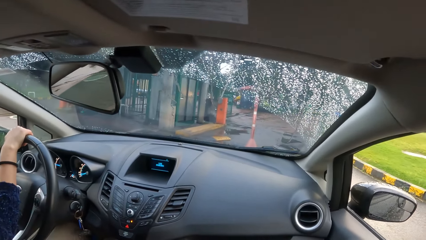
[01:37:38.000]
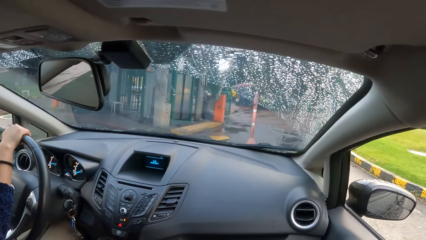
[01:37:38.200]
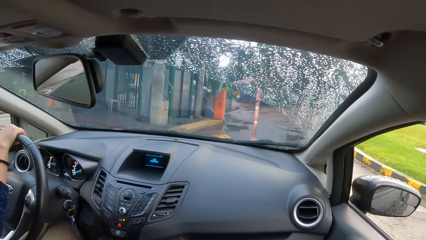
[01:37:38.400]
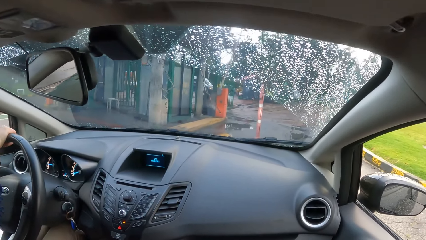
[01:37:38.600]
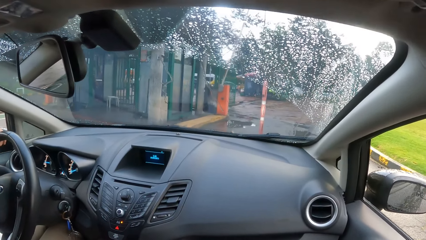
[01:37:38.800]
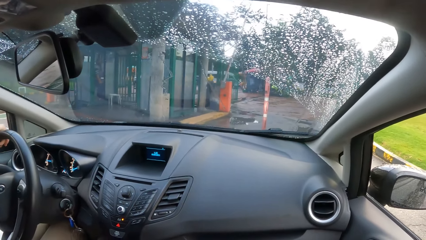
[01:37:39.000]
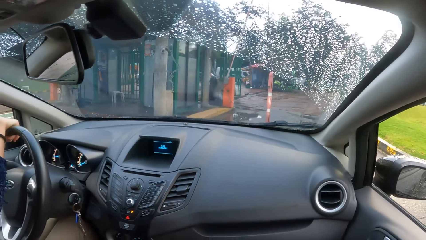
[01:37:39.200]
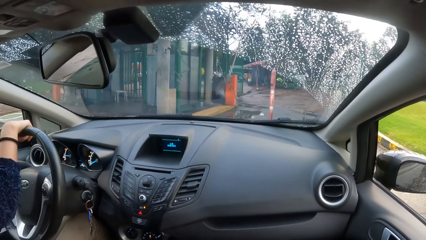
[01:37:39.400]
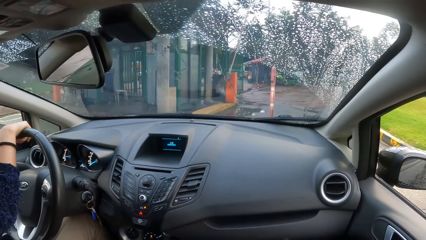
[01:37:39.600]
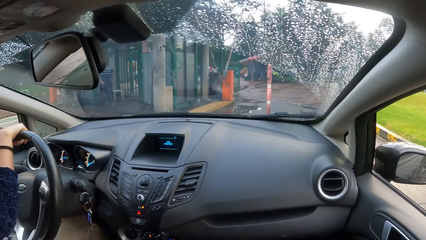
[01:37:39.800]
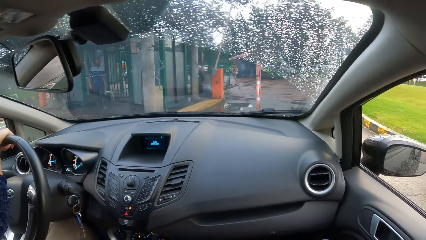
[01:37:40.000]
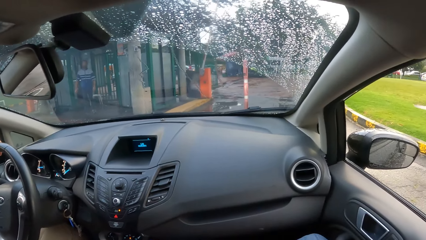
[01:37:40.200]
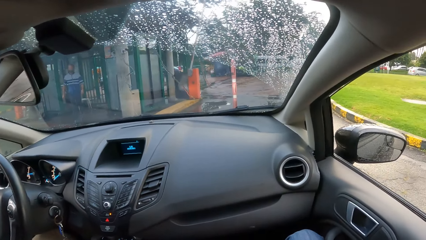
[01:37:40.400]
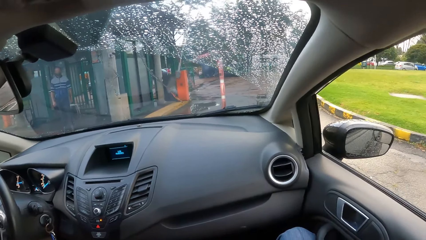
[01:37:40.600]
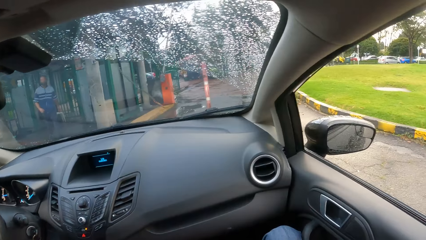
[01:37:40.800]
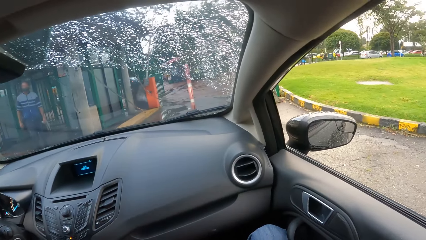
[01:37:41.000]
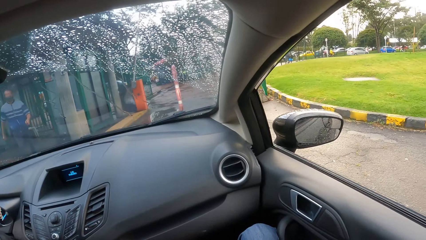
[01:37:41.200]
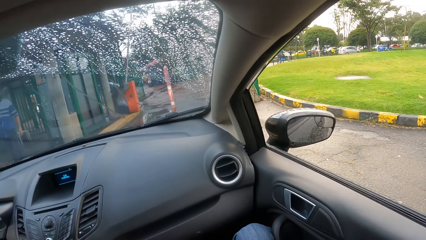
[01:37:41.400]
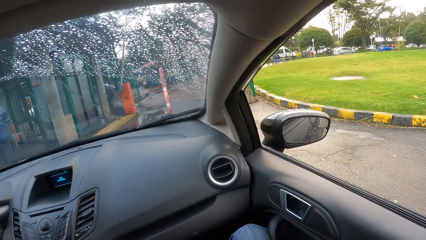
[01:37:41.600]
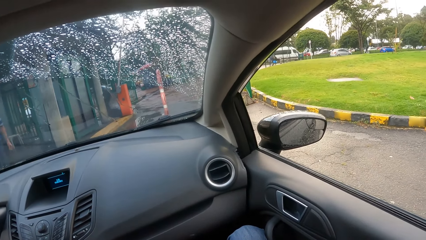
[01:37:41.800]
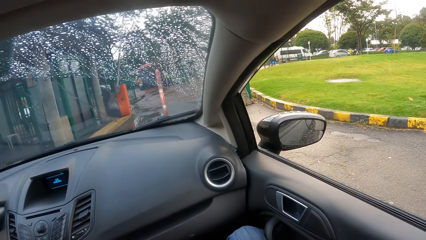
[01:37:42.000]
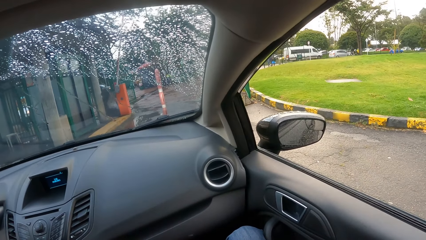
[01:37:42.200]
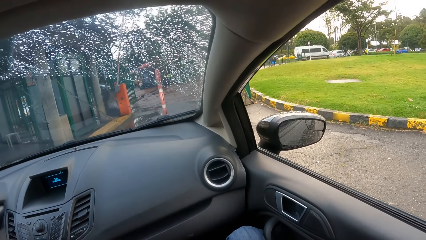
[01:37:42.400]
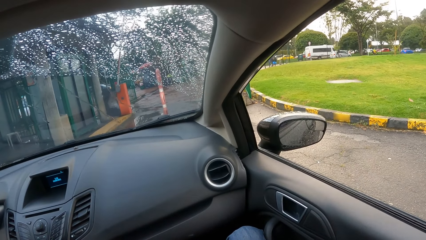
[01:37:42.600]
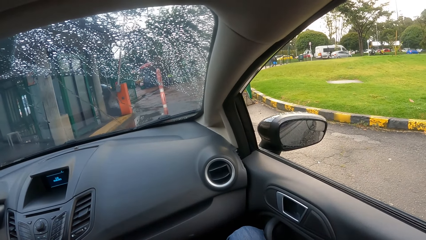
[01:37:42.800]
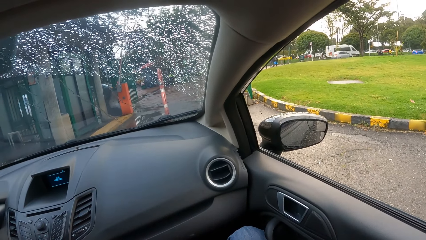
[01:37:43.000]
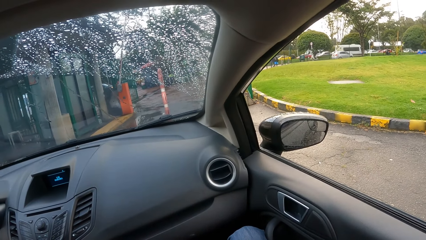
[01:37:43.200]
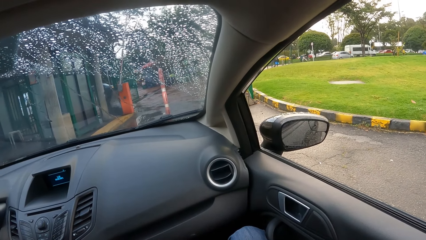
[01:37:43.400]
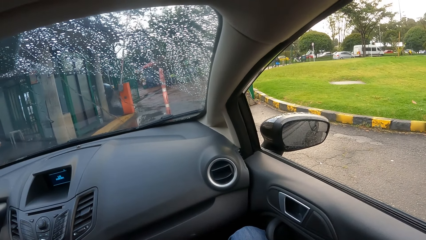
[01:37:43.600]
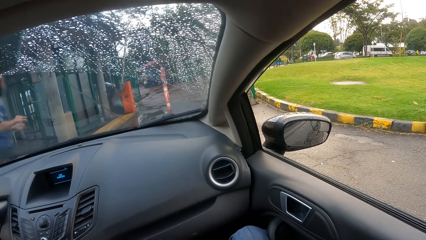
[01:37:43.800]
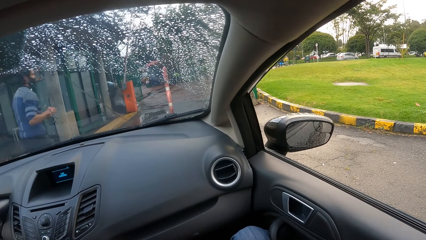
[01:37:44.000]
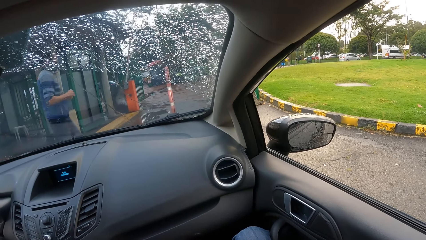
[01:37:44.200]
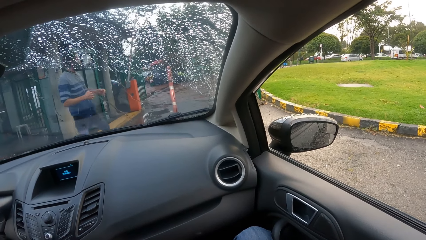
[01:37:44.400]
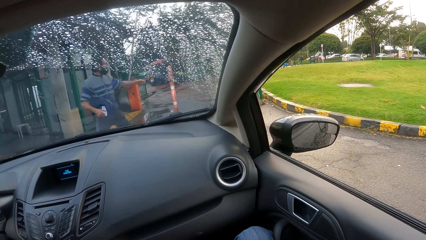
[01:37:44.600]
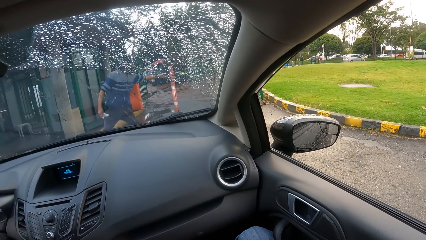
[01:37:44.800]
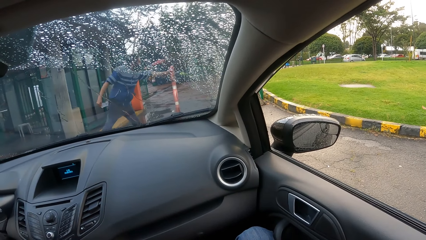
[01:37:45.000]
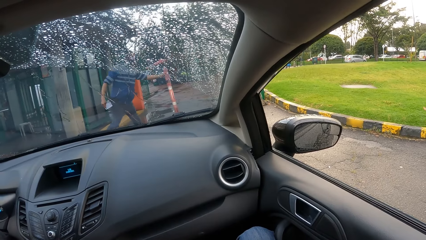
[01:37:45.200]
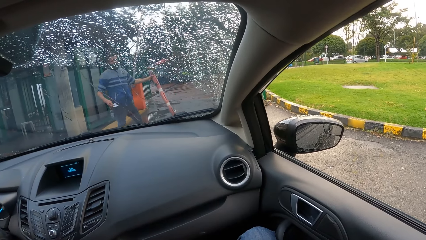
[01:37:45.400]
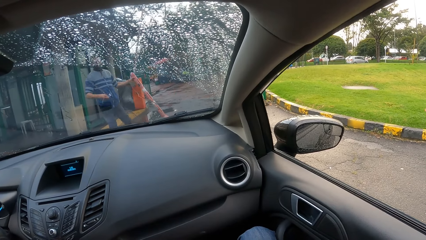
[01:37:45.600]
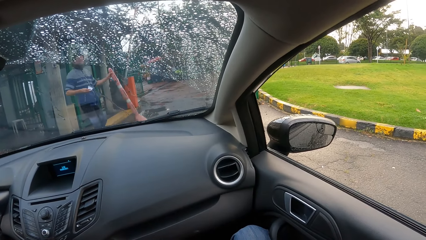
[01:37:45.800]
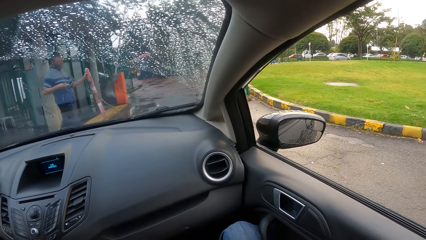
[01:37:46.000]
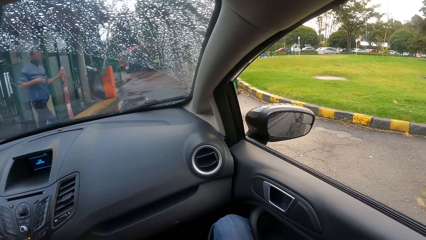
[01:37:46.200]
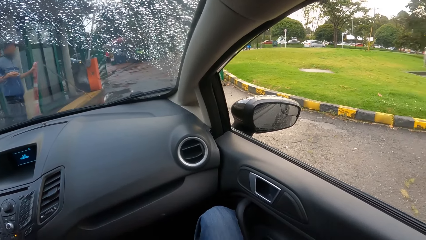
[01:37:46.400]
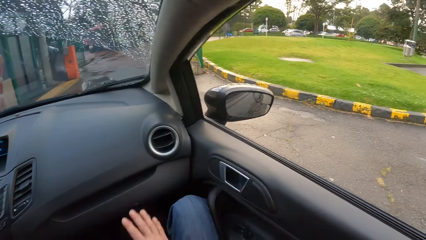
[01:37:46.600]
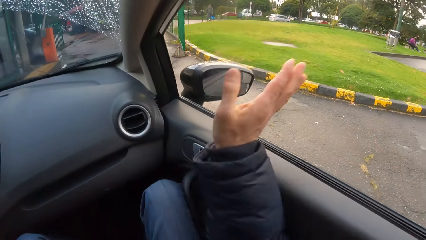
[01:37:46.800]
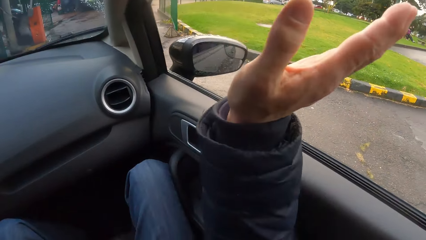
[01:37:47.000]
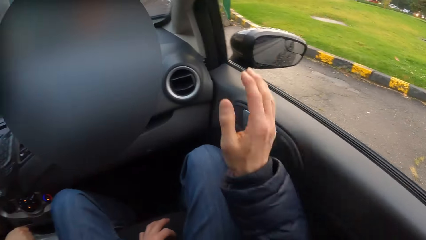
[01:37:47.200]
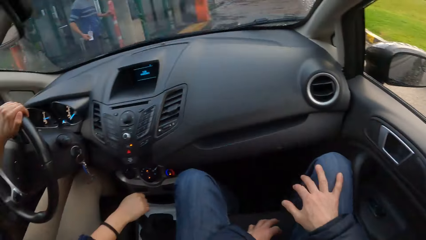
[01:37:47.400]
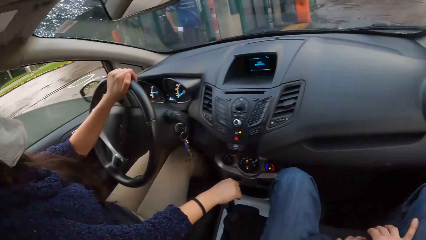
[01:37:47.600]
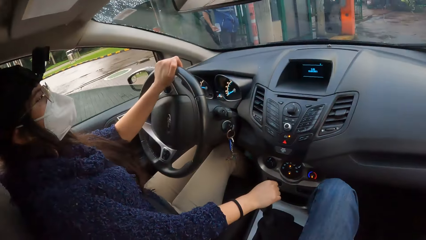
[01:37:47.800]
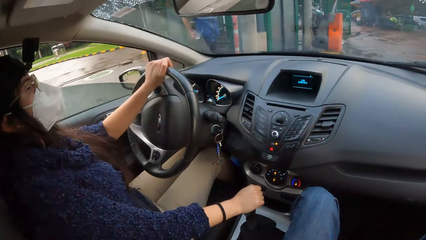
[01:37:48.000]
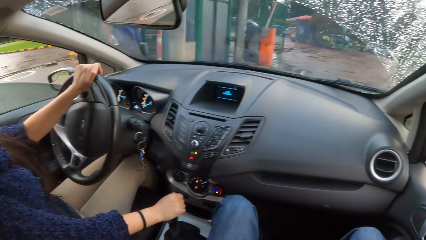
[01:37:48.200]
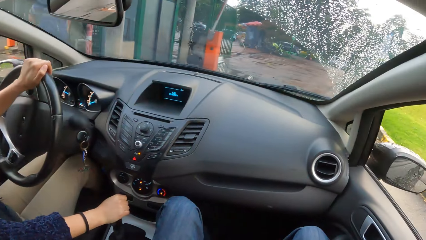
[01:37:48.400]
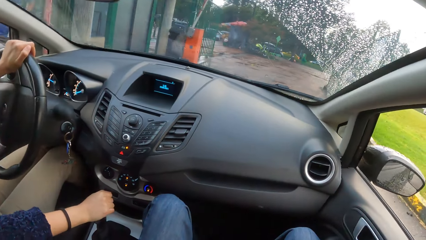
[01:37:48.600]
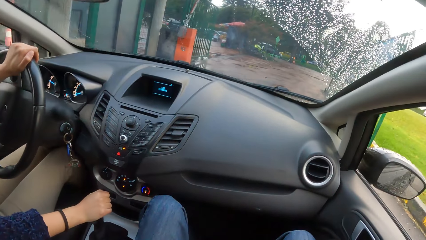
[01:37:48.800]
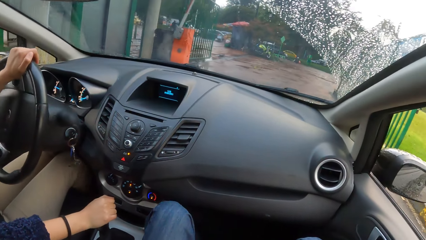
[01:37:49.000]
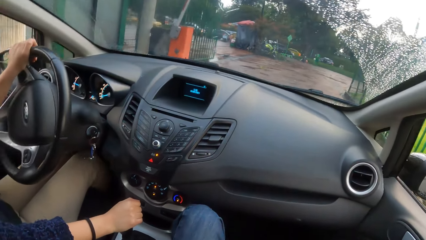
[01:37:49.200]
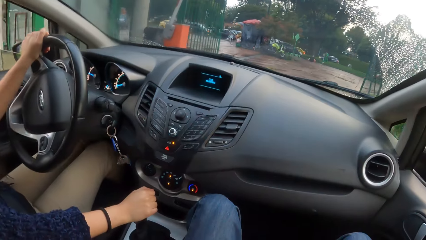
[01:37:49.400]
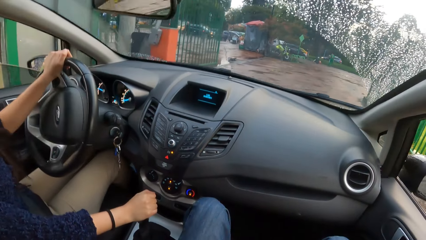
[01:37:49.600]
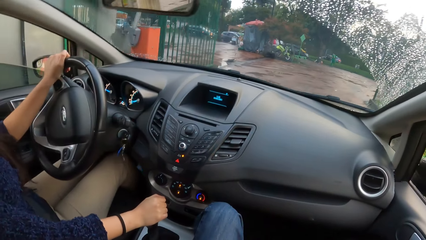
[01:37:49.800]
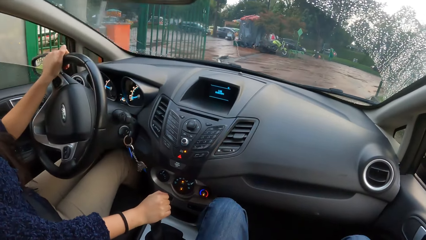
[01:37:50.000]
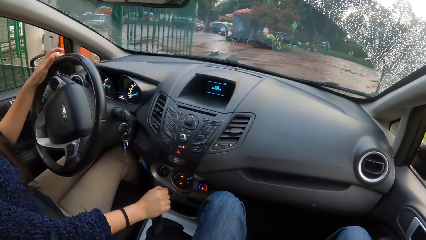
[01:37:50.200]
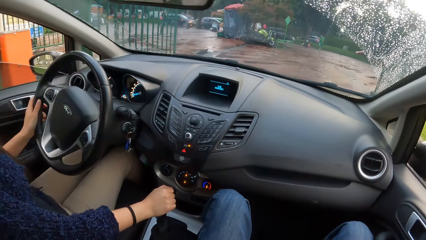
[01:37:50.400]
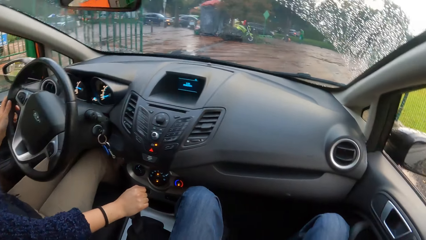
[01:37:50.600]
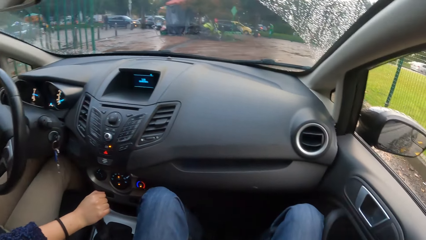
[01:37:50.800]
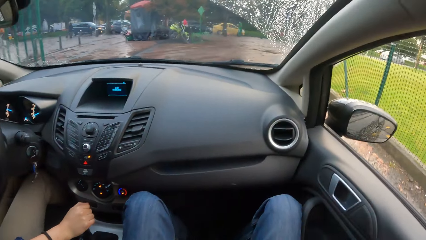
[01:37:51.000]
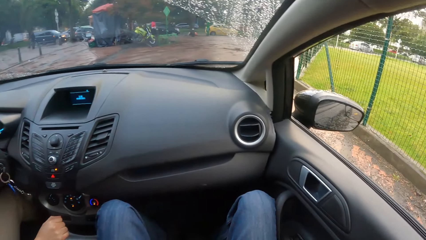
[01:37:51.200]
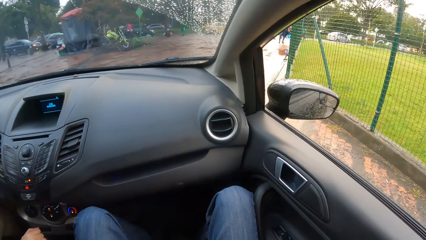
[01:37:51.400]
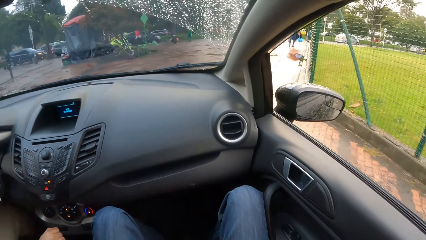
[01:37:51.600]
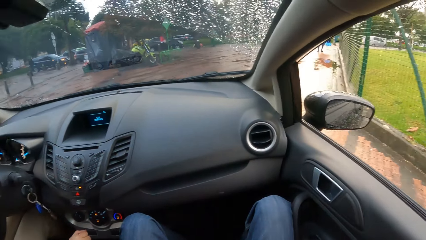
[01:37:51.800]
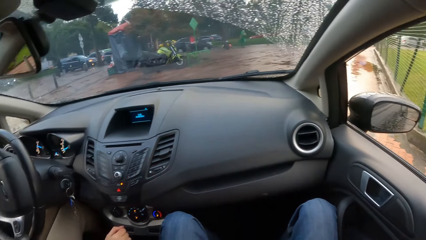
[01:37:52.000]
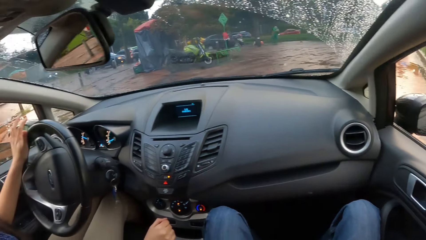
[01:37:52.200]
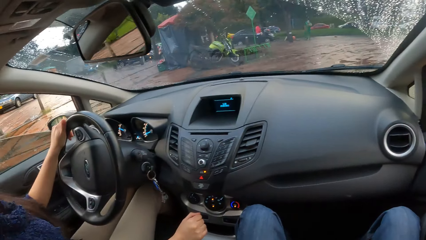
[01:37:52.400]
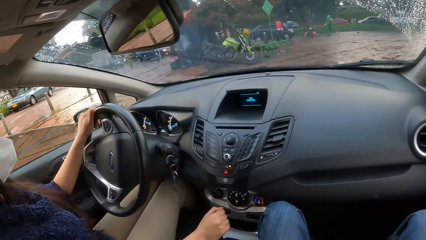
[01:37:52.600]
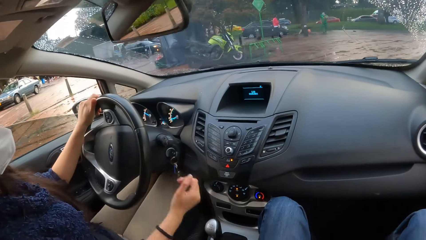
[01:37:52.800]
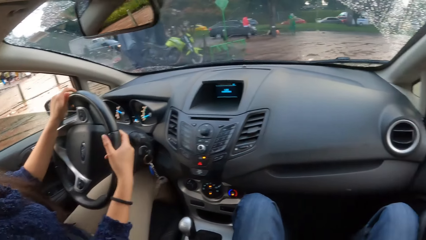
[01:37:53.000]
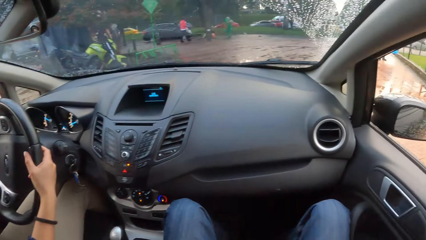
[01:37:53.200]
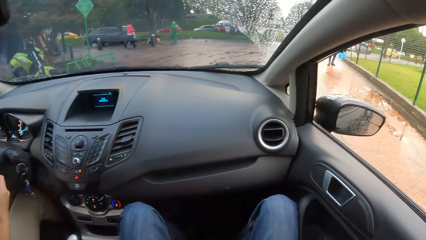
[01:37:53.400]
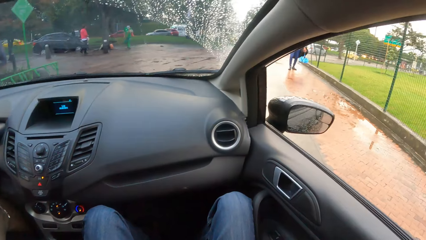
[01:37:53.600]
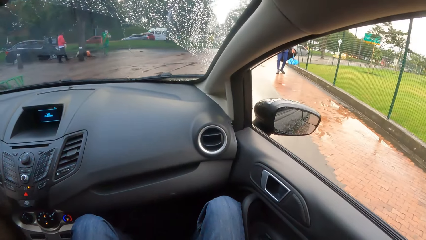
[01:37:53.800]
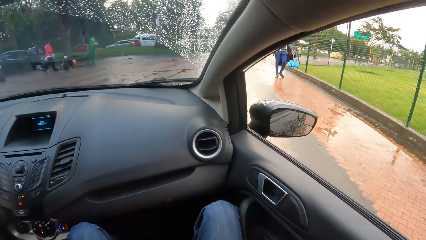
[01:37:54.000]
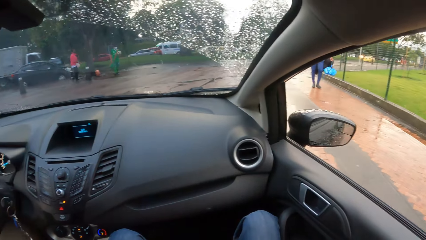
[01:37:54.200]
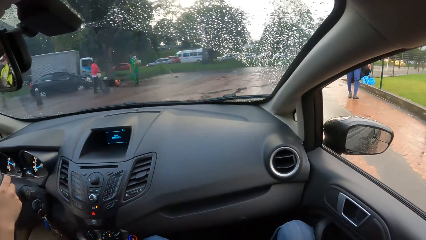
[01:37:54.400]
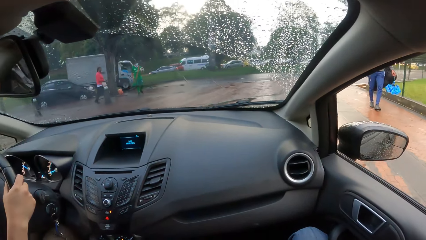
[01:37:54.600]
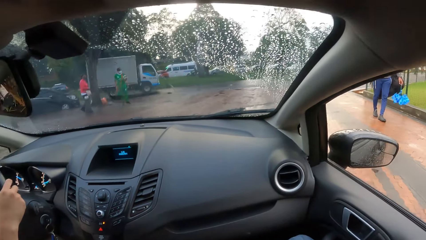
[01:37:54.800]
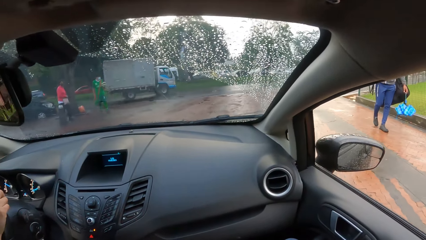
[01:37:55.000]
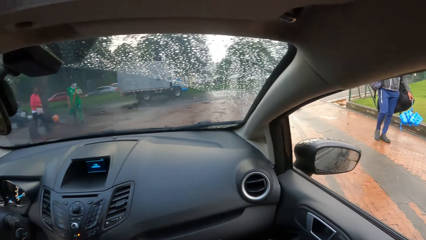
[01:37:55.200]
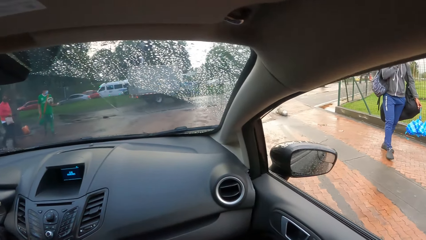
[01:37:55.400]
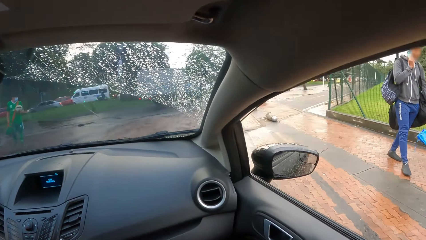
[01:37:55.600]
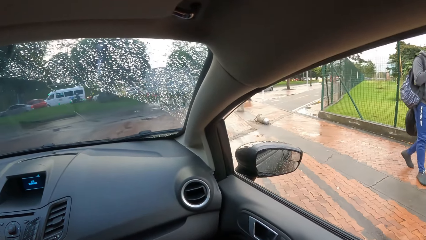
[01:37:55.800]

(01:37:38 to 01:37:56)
The woman stops the car in front of the gate. A man walks towards the car. The man moves towards the barricade. The man holds the paper in his right hand and removes the barricade with his left hand. The camera wearer lifts his hand. The woman drives the car with both hands. The camera wearer looks outside.
